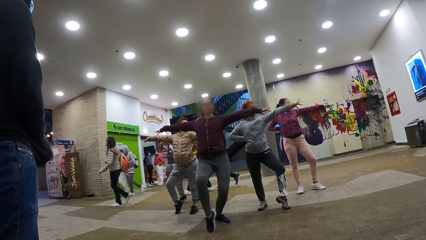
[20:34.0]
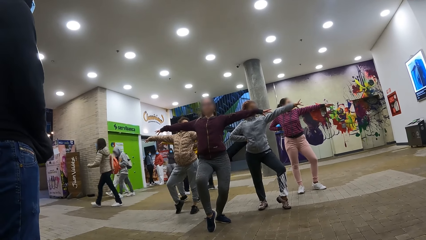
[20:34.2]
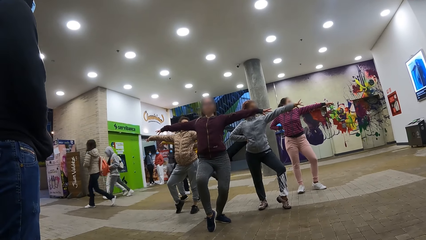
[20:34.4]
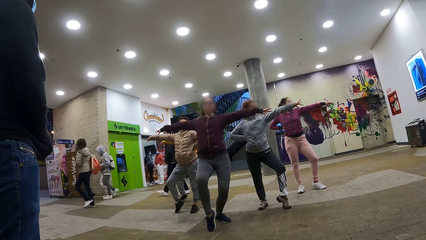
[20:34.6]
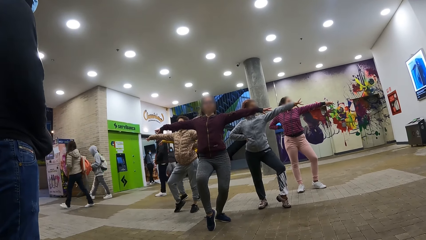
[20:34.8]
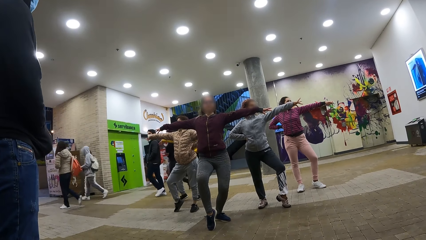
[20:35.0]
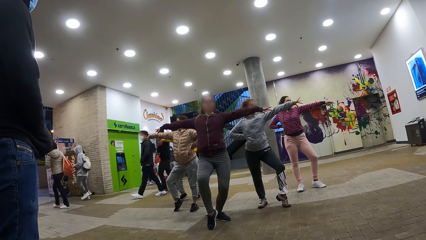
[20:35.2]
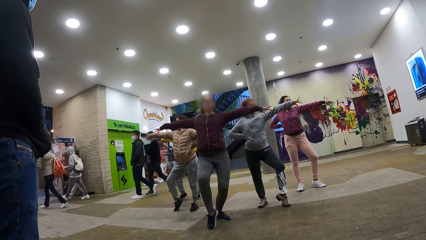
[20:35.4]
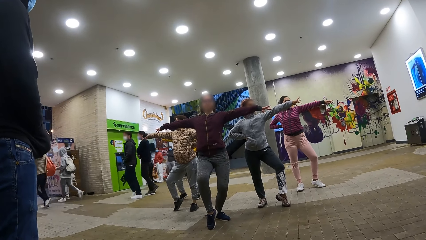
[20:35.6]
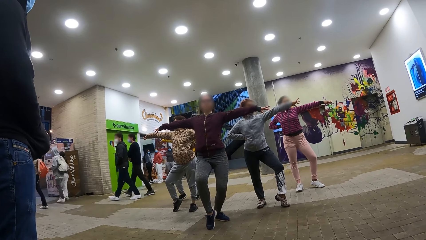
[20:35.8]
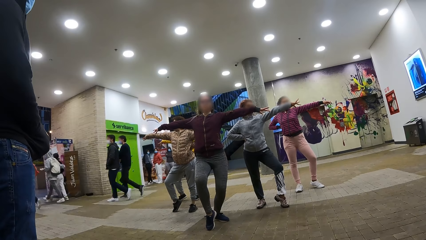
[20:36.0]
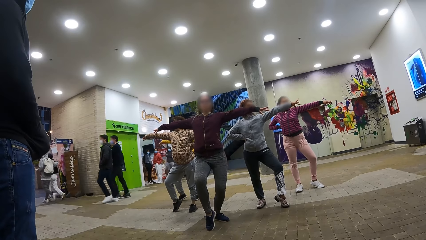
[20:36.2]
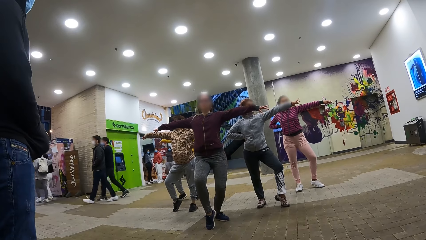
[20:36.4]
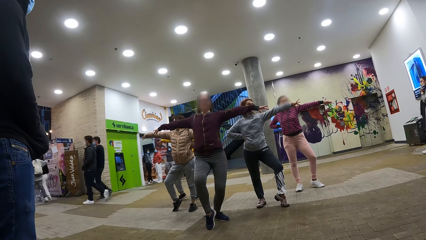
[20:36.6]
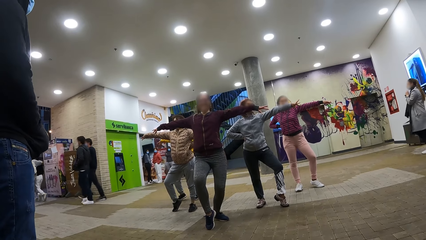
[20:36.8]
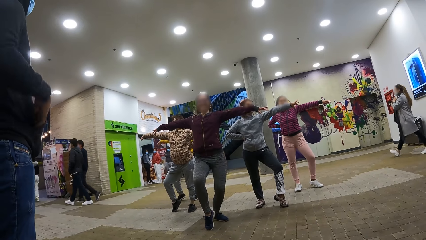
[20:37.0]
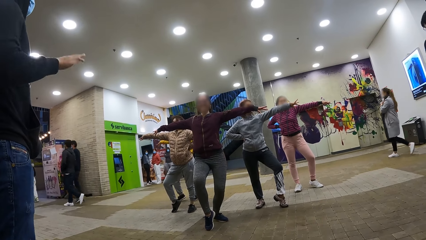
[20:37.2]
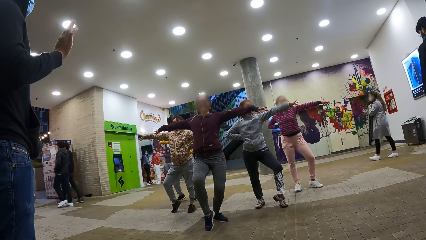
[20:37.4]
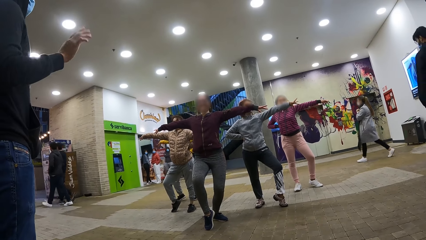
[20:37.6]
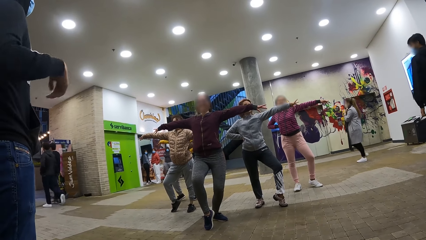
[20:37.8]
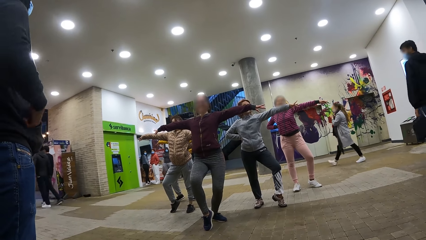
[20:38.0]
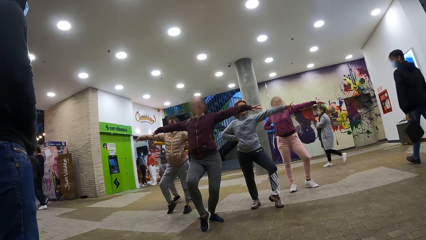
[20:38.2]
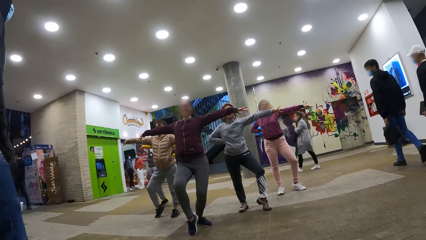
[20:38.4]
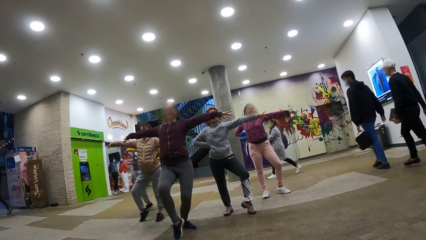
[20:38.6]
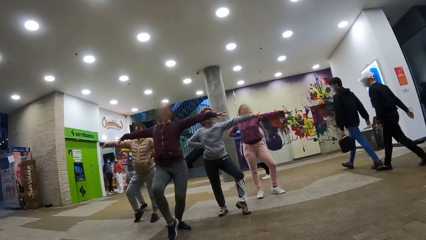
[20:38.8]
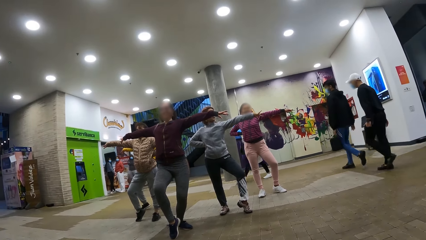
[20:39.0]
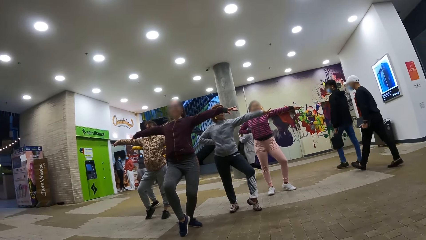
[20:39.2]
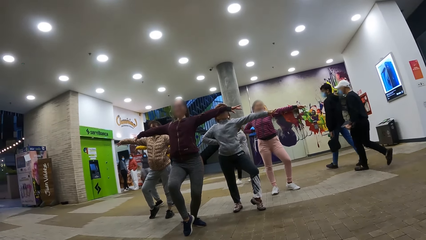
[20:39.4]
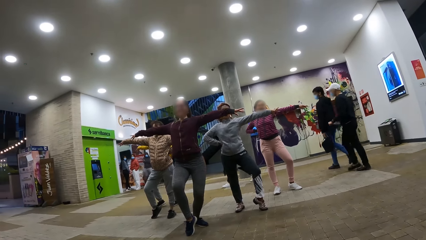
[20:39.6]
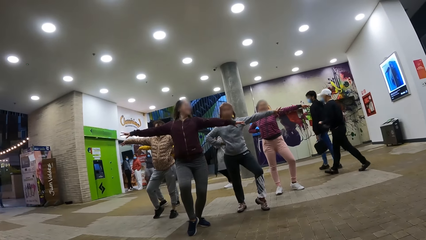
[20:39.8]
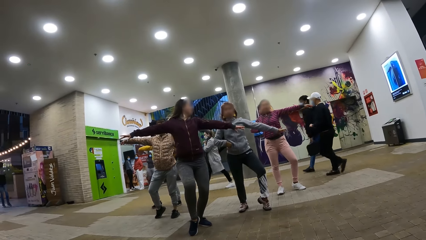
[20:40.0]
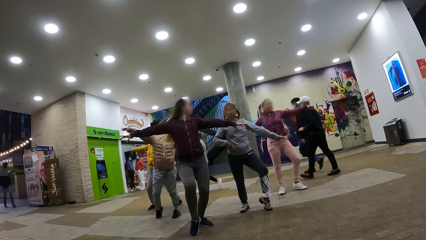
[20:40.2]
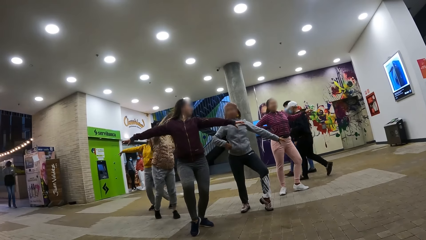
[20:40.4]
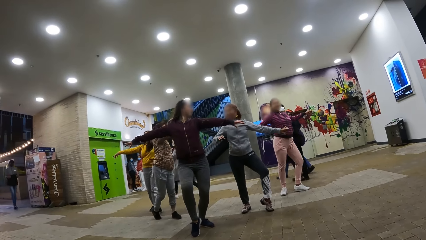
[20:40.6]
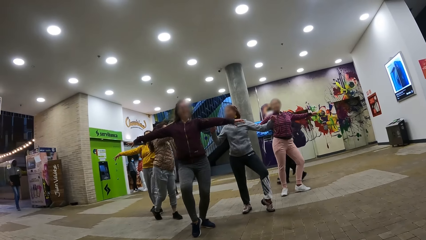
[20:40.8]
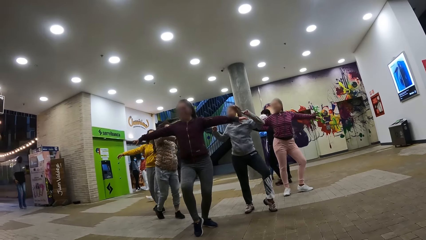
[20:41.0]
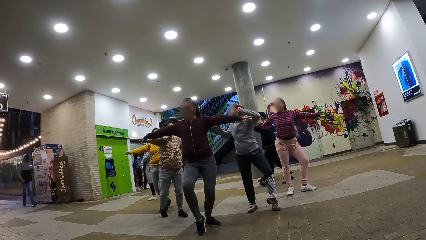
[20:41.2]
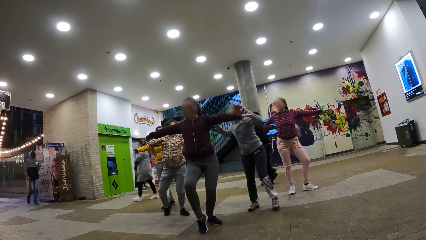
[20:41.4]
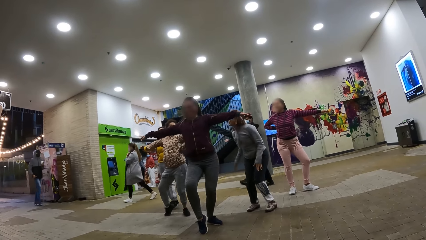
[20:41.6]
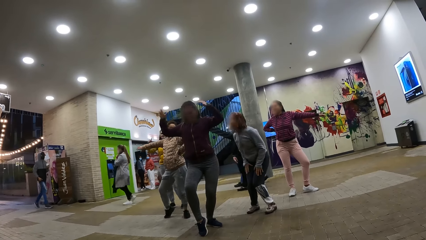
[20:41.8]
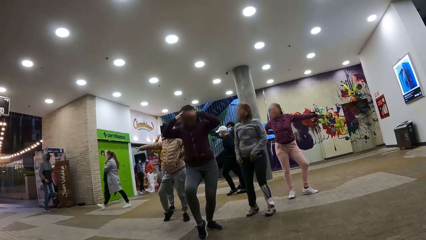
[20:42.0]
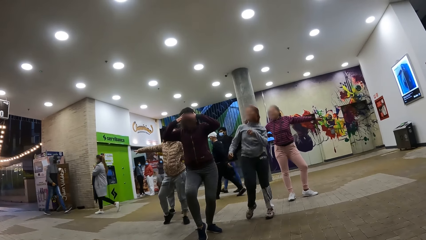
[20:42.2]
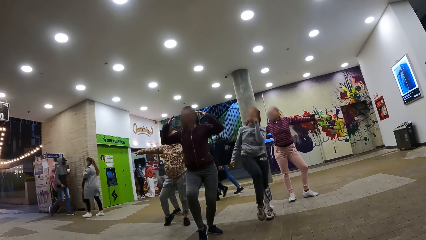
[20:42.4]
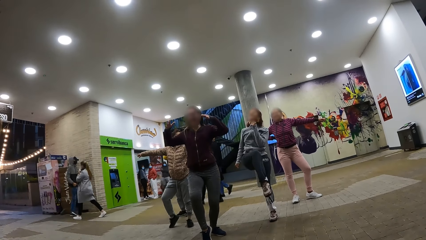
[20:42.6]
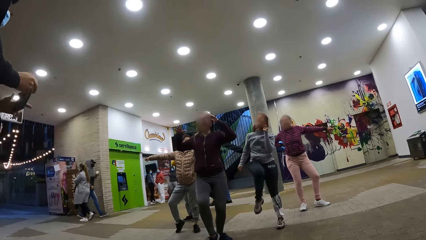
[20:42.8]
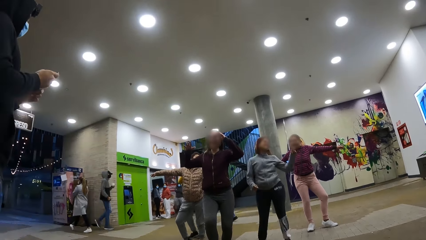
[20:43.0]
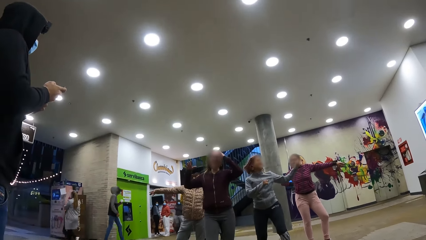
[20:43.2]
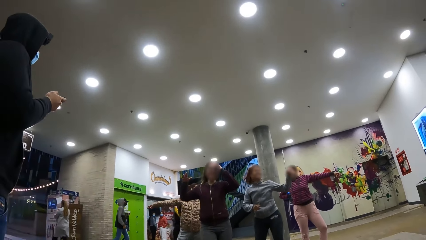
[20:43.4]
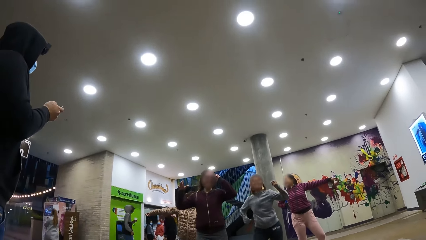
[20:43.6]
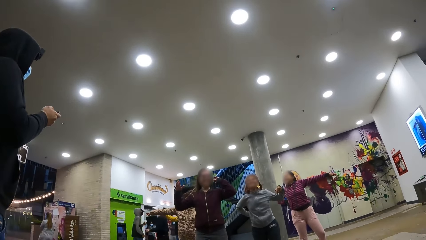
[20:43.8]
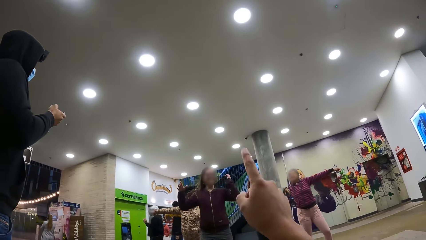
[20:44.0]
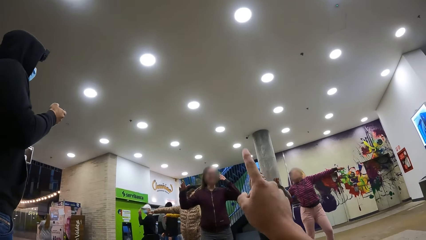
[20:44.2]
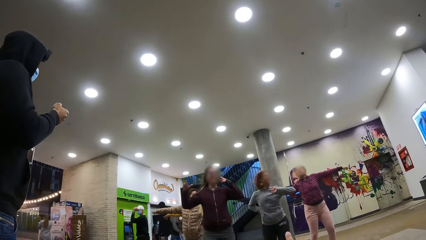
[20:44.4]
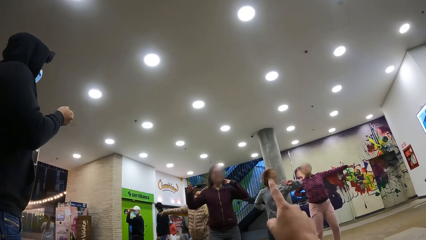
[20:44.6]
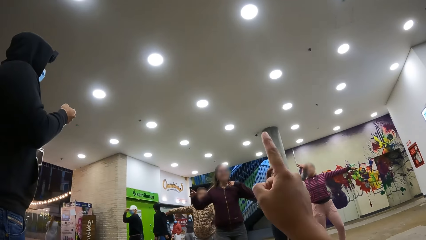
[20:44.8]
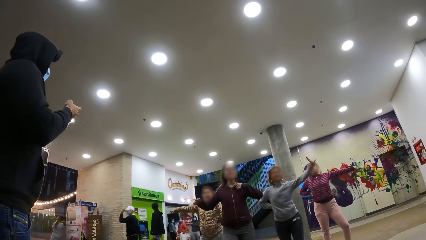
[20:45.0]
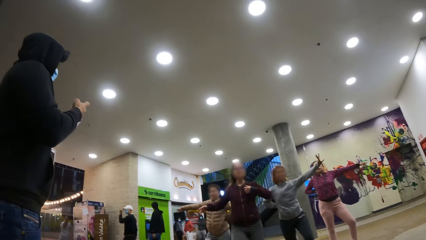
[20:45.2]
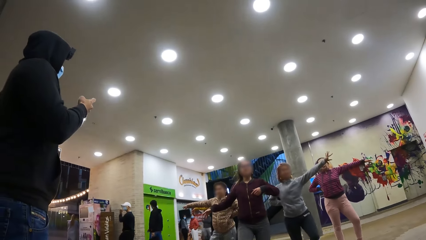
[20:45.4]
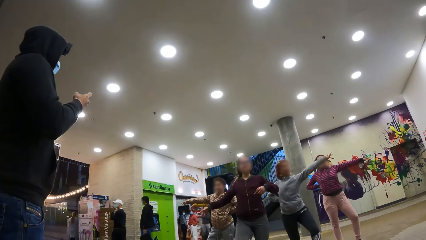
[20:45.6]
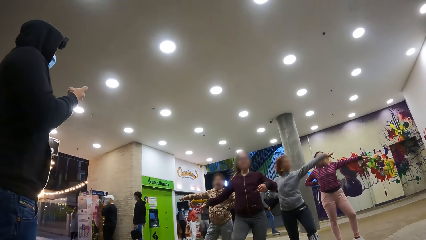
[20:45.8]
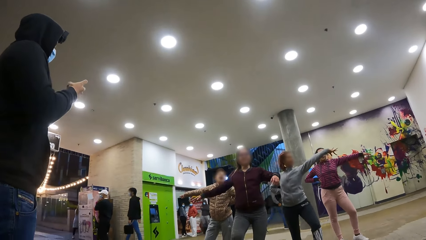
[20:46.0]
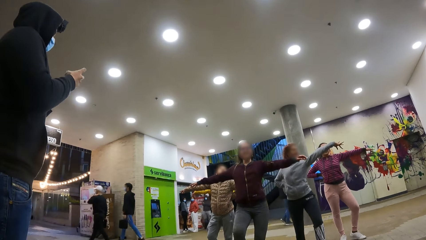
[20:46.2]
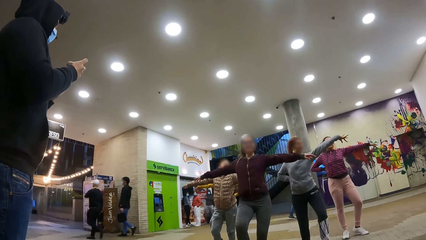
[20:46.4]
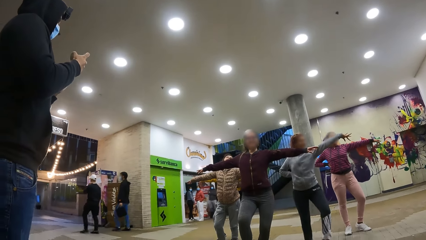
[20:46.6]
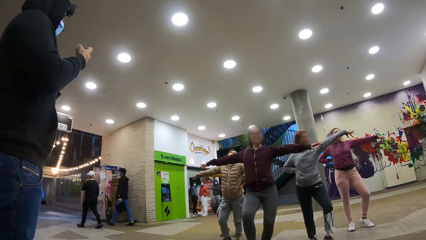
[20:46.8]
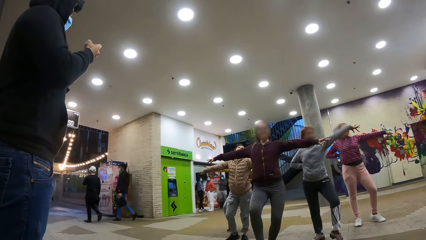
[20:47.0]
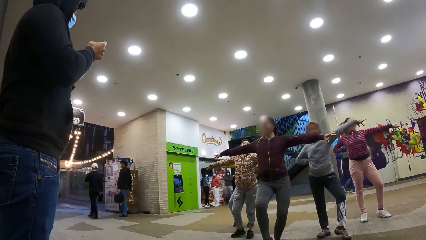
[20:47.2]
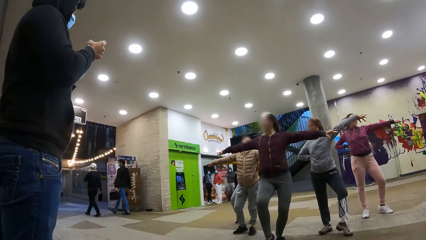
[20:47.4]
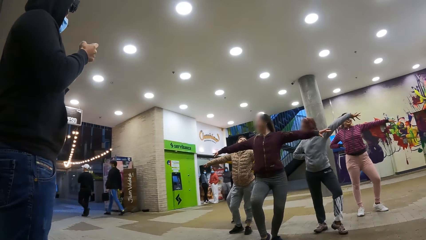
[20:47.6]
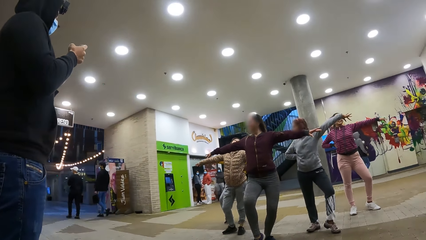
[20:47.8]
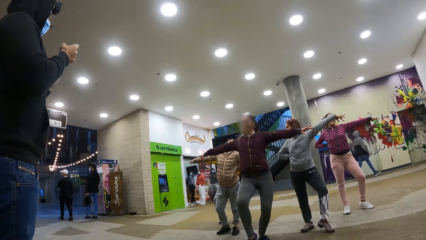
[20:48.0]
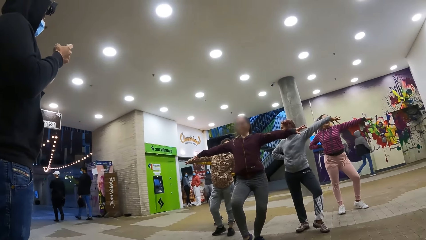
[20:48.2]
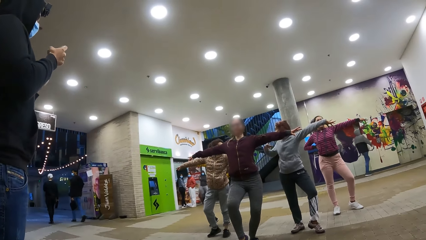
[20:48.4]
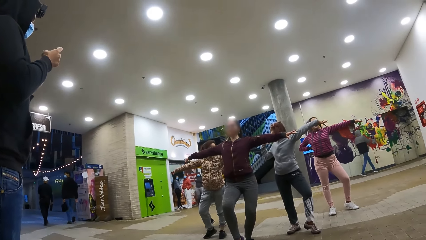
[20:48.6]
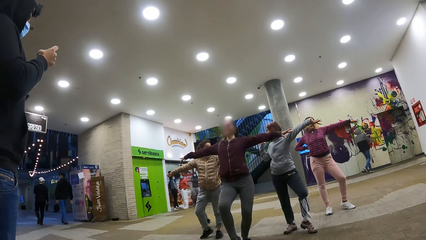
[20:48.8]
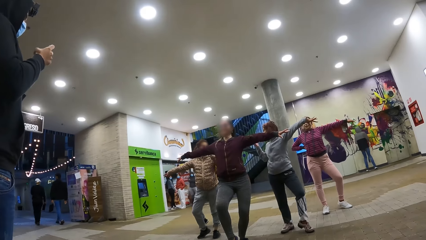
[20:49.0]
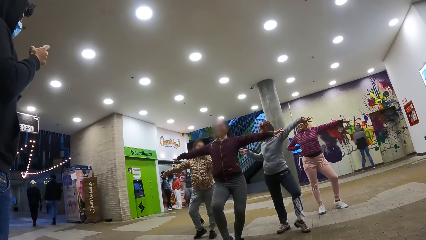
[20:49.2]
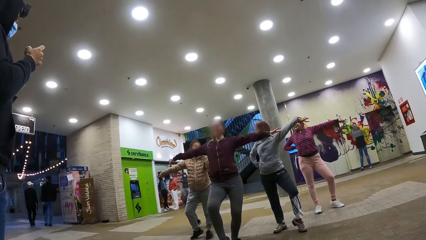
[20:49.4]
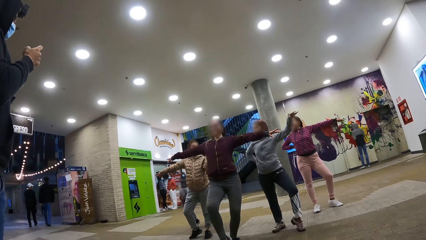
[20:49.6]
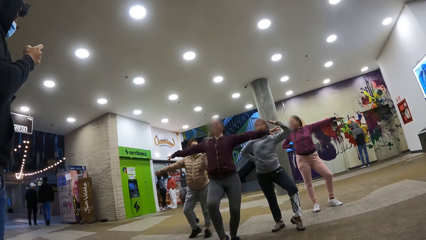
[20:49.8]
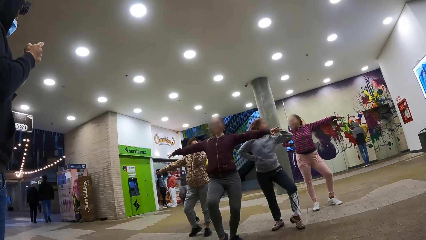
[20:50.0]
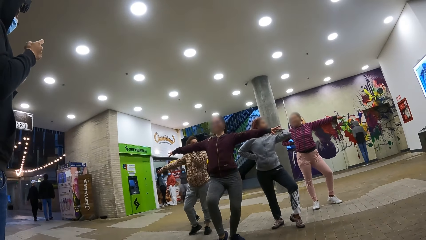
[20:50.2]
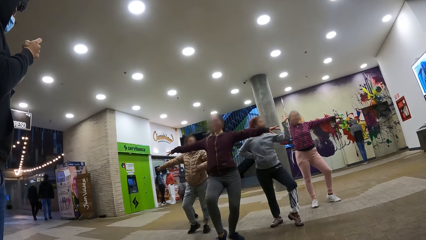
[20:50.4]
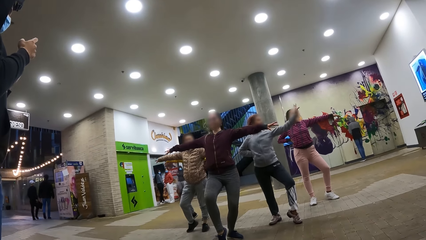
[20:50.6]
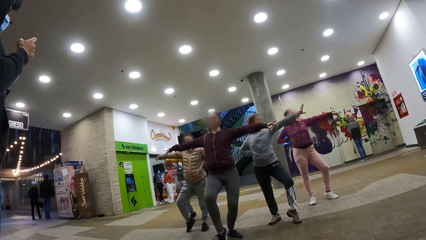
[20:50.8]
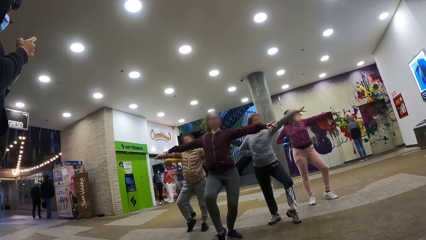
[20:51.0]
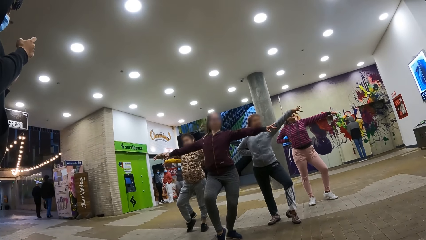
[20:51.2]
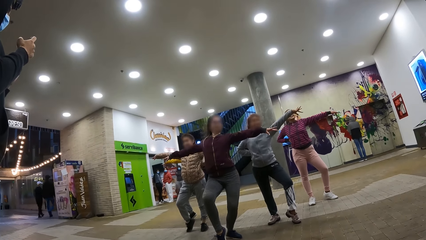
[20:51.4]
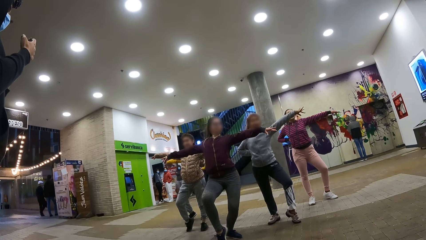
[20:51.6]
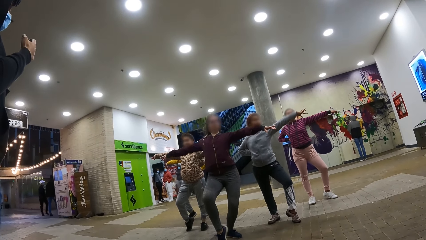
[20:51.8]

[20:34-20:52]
A man moves his hand. The camera wearer points his finger.
